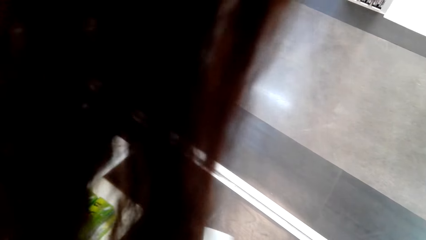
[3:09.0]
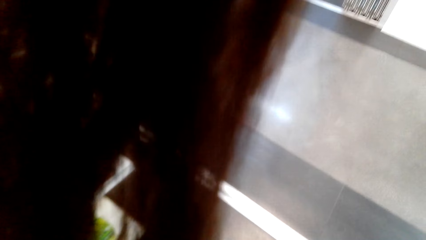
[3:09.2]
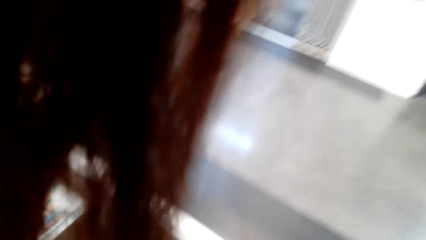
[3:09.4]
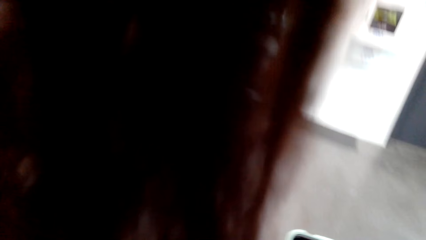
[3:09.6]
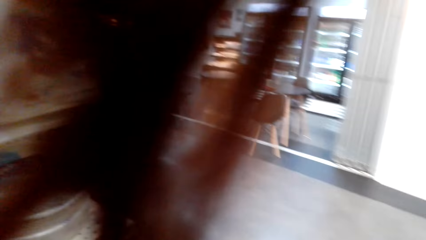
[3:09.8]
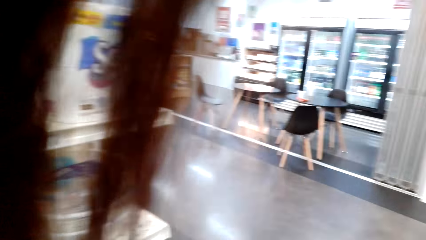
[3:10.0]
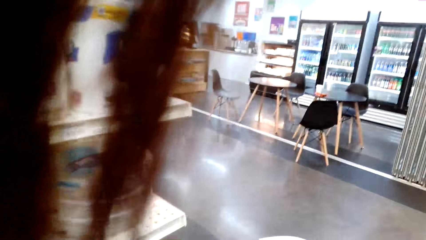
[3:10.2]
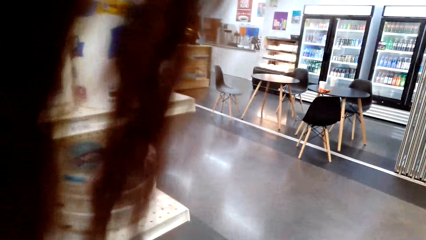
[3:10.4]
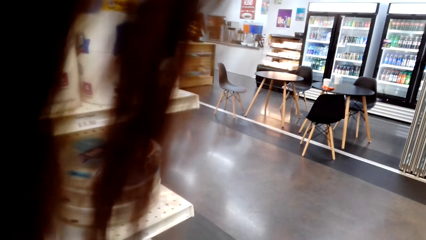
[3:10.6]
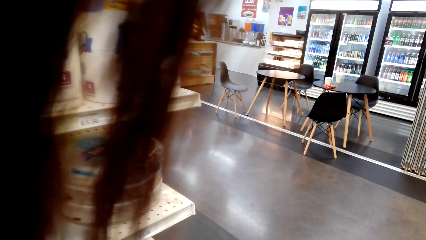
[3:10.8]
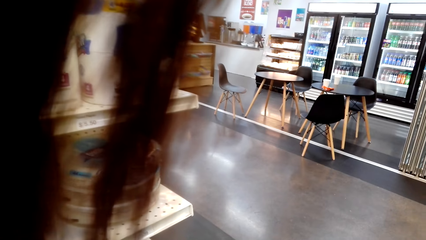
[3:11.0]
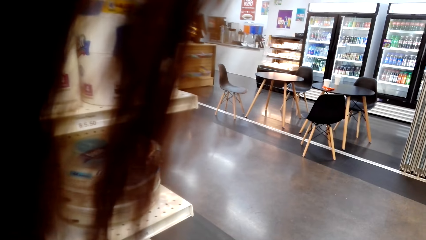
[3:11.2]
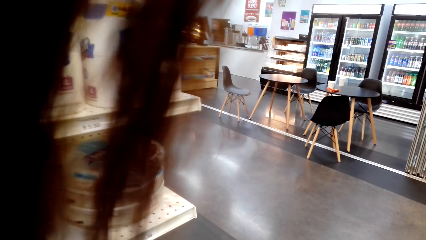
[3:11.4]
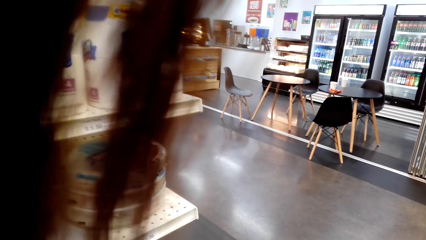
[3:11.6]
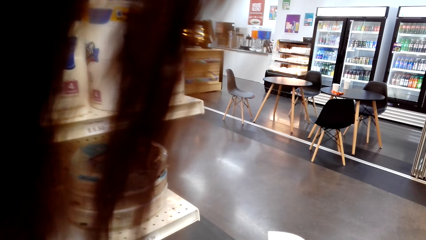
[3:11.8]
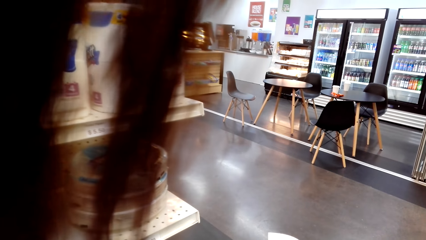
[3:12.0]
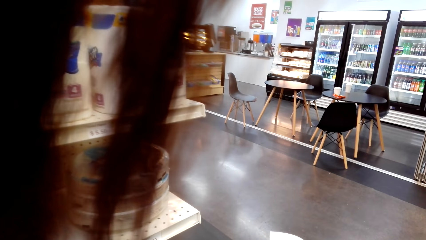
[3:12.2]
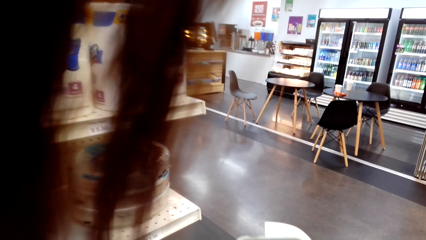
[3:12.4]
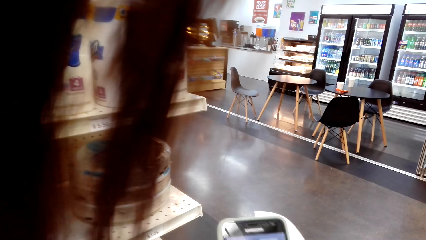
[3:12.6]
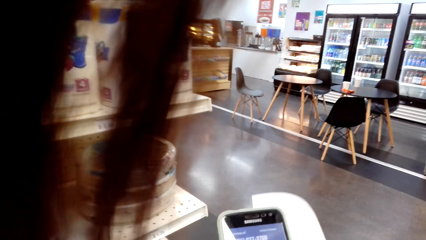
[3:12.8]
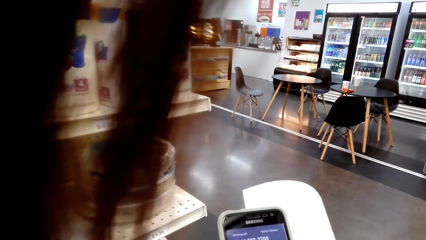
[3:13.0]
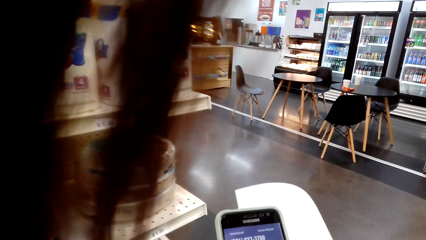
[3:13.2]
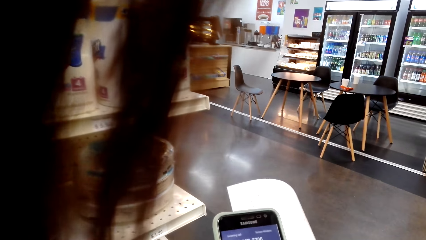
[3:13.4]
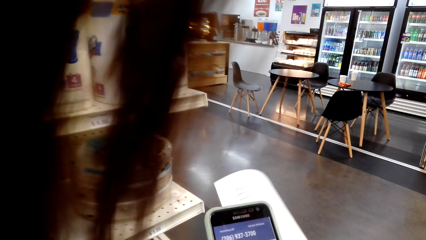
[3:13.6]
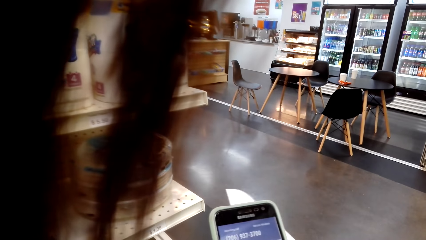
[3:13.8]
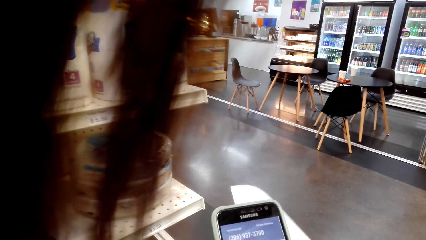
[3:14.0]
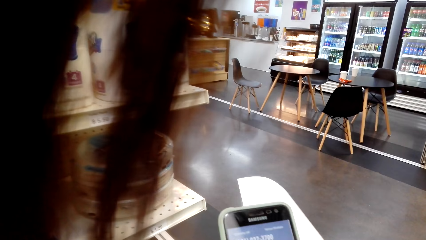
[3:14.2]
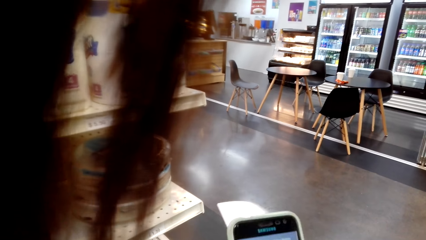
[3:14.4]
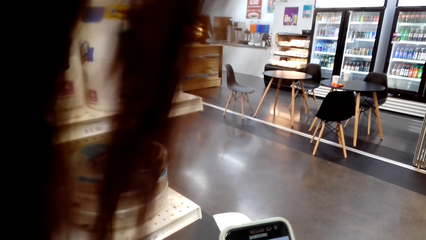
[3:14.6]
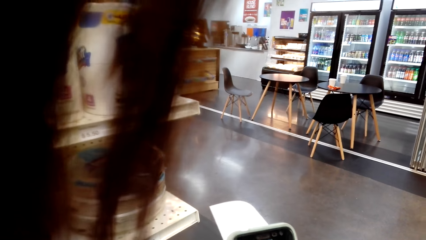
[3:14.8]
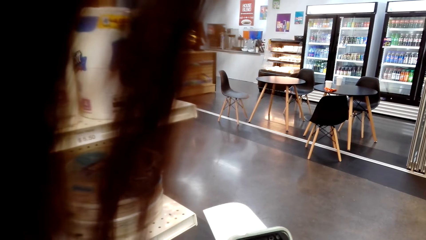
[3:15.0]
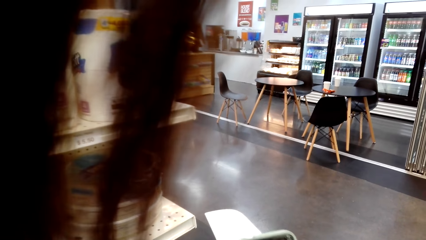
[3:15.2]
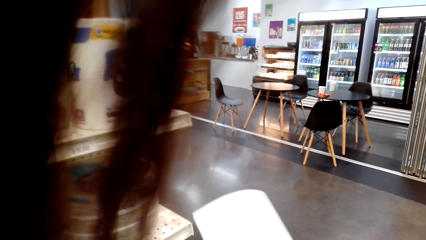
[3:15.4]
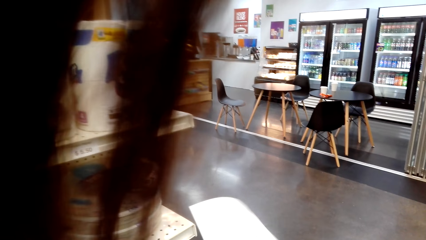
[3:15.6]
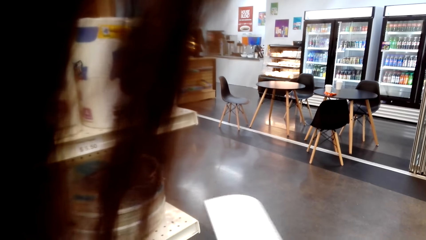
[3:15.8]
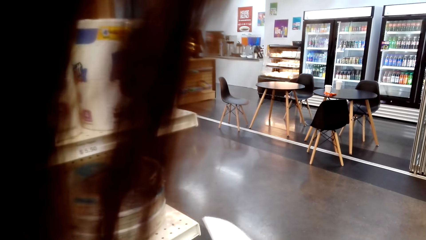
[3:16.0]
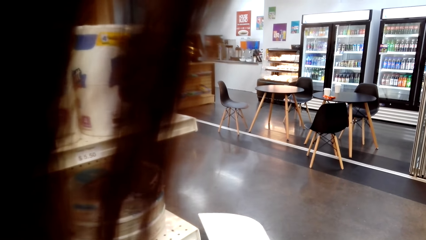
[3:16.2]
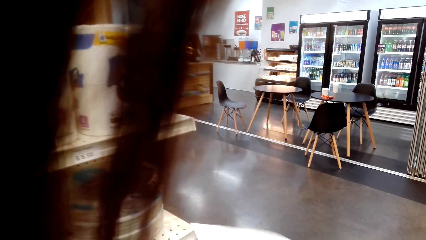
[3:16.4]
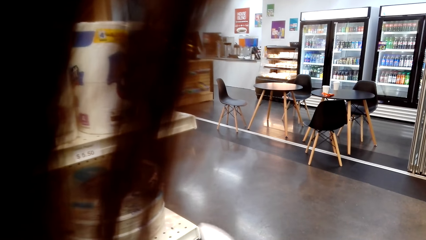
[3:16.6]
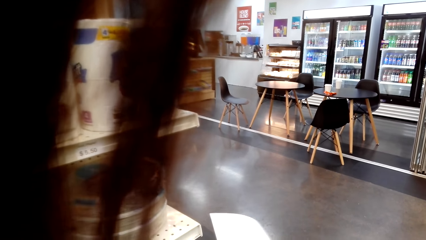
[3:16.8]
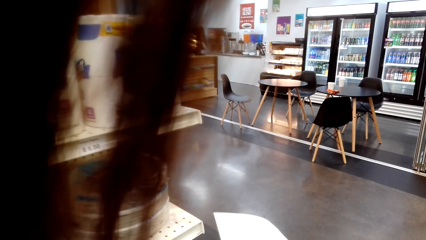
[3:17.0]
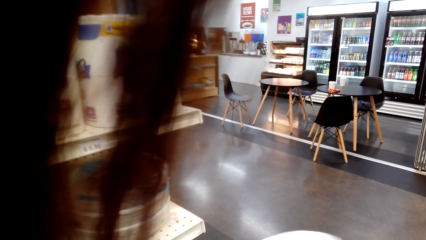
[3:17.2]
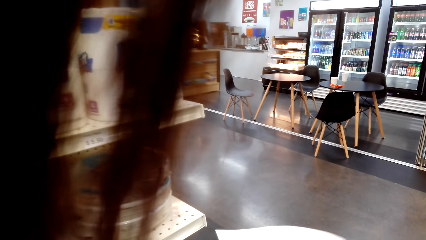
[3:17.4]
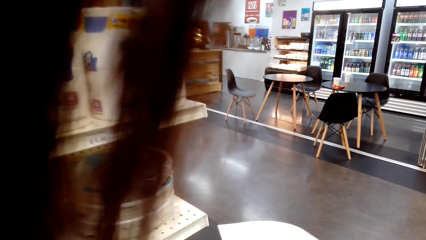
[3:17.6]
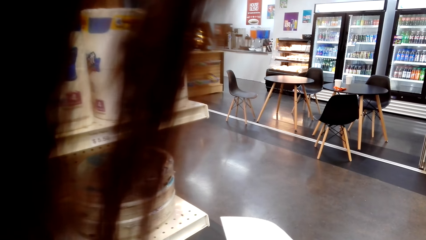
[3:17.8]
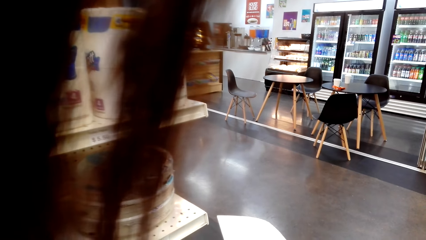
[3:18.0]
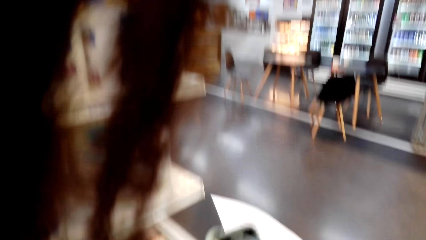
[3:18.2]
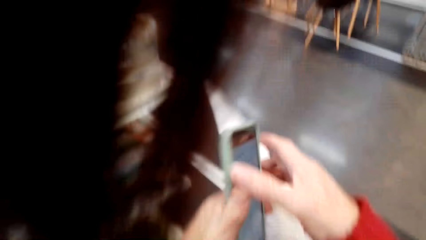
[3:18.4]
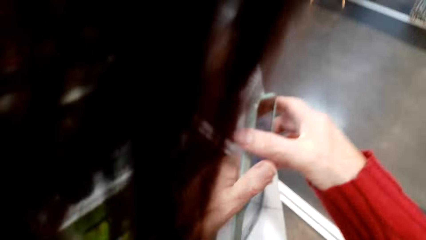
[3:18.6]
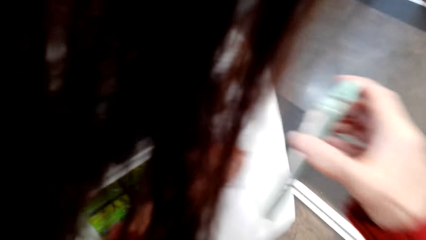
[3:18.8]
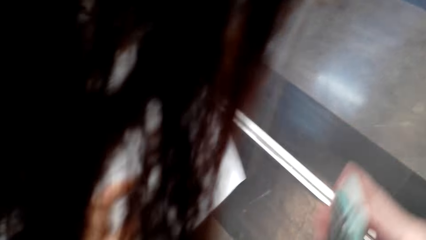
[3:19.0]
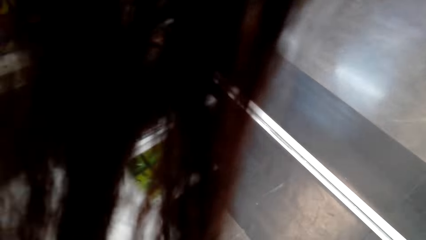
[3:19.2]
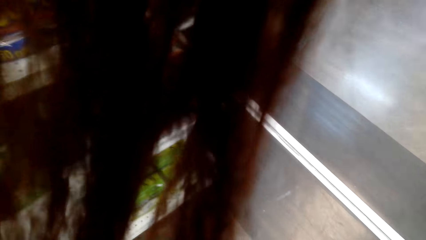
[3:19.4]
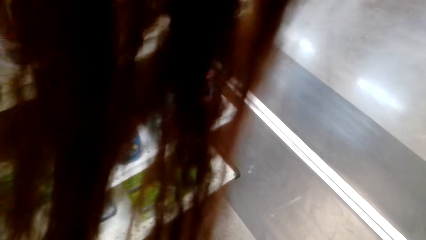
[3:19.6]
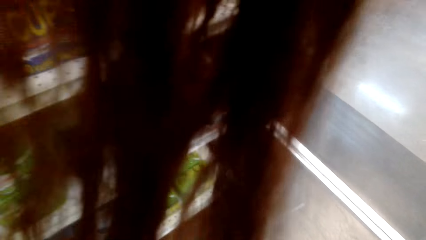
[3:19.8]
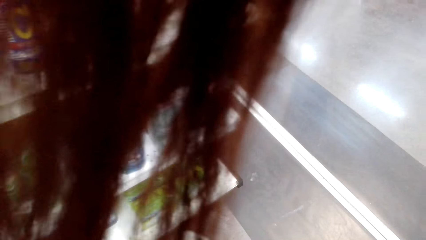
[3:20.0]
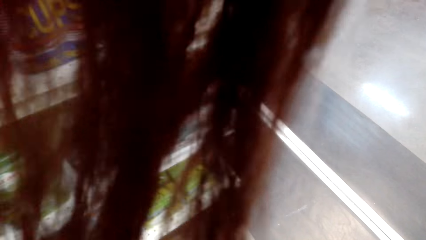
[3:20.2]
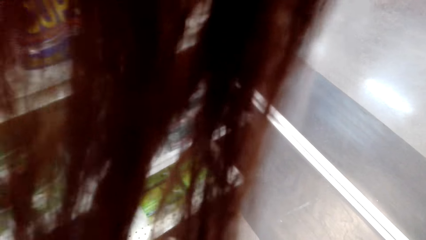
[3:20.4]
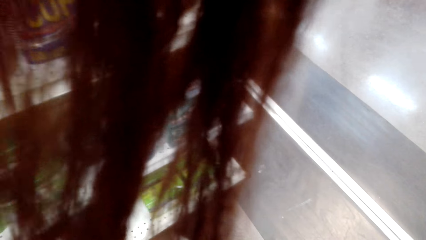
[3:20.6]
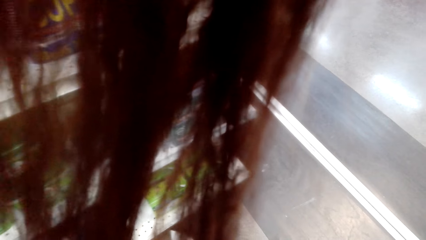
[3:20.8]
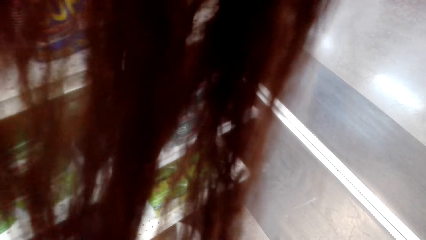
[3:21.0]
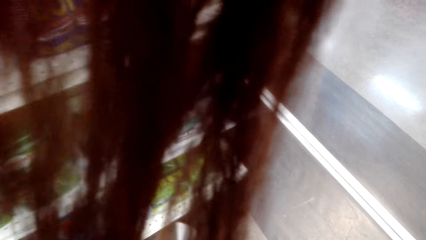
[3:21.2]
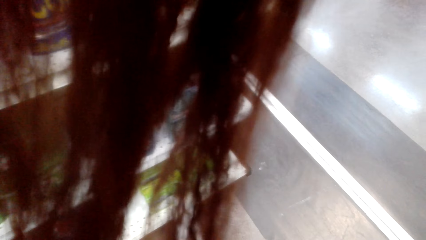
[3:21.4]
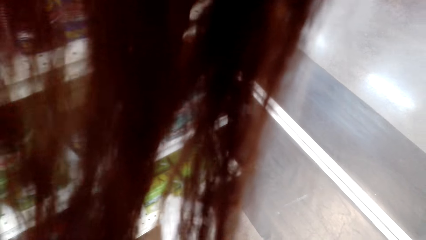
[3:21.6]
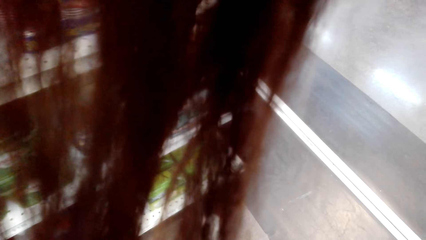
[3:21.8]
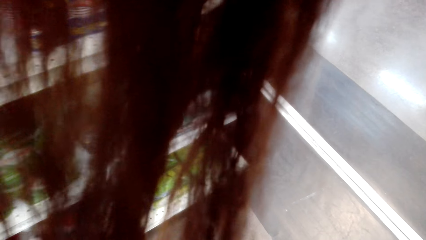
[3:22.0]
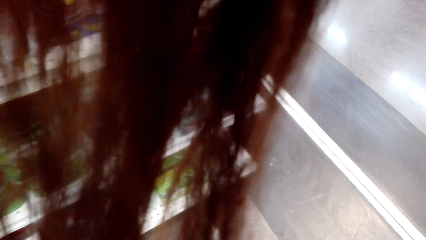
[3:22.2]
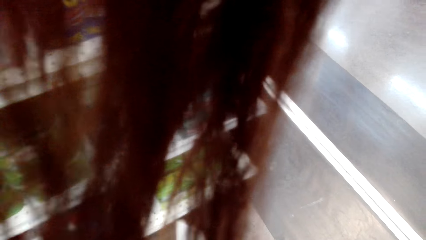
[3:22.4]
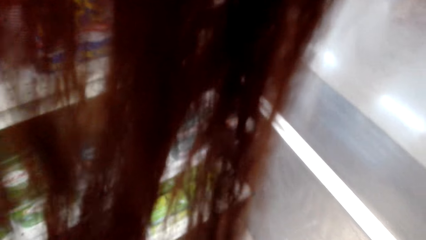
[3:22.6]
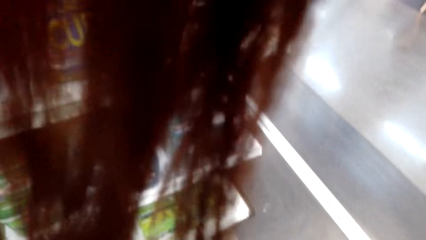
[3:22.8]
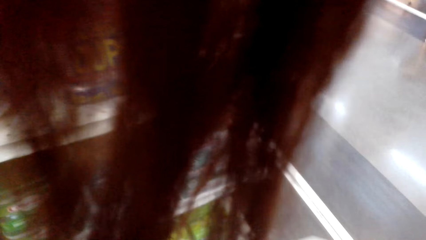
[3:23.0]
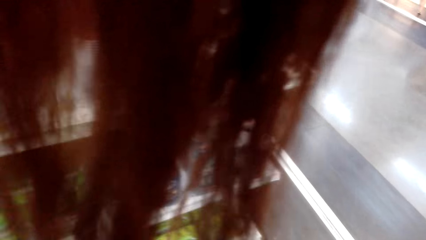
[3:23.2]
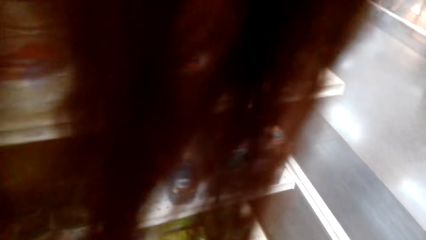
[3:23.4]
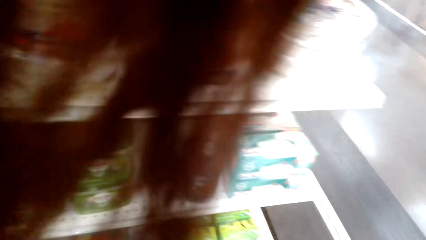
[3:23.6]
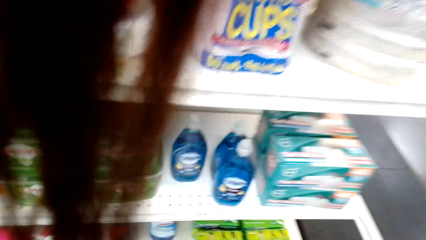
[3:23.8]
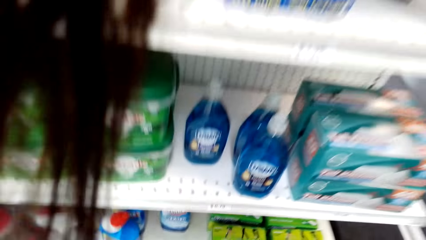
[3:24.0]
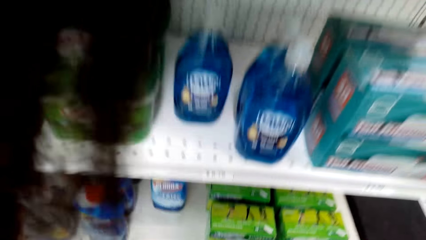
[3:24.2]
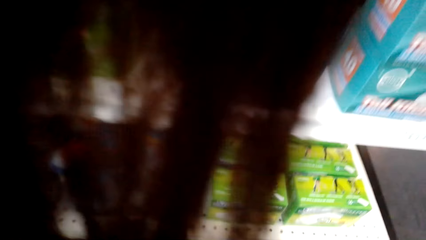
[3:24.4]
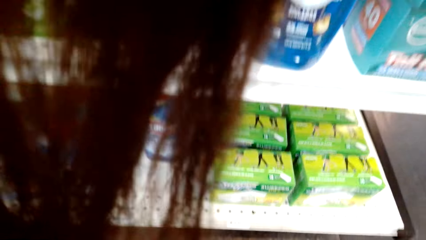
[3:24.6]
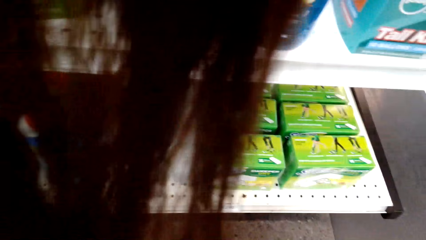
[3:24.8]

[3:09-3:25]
The camera wearer operates the phone. They put the phone aside.
